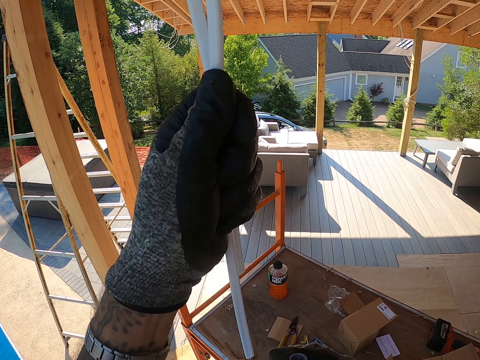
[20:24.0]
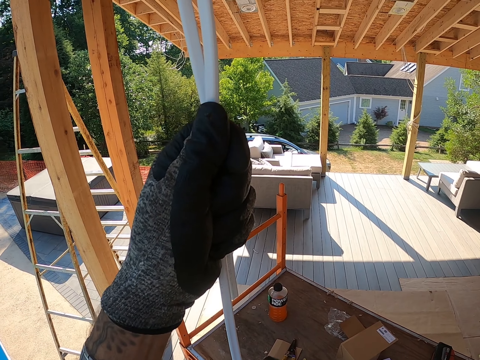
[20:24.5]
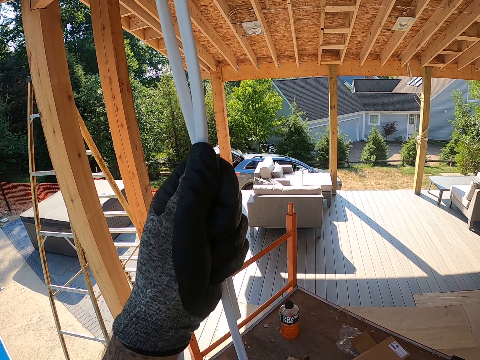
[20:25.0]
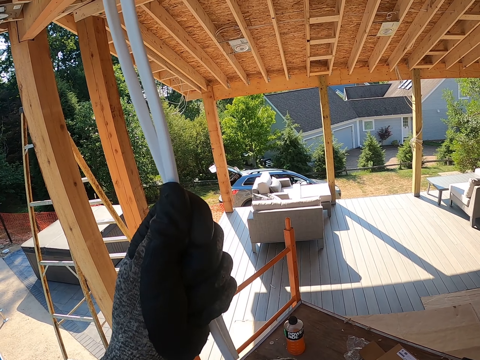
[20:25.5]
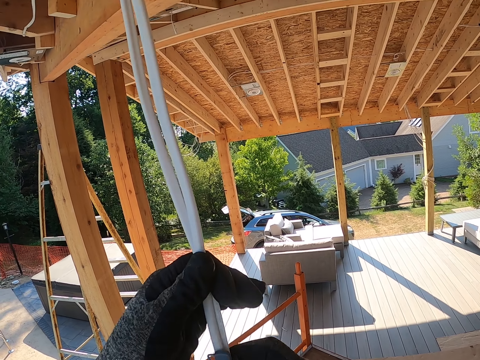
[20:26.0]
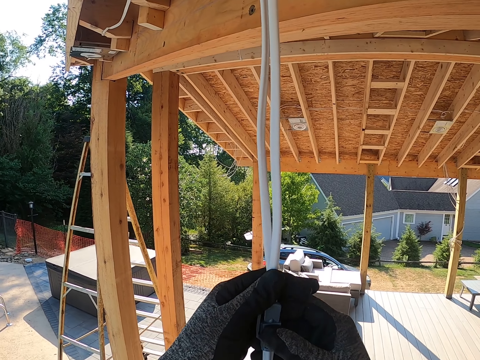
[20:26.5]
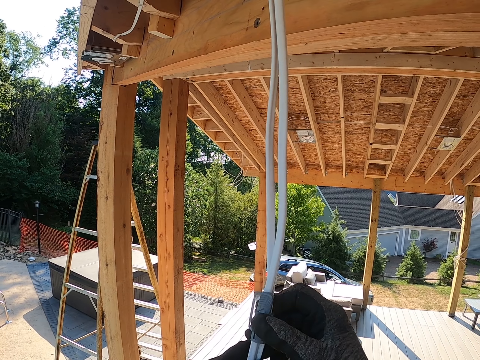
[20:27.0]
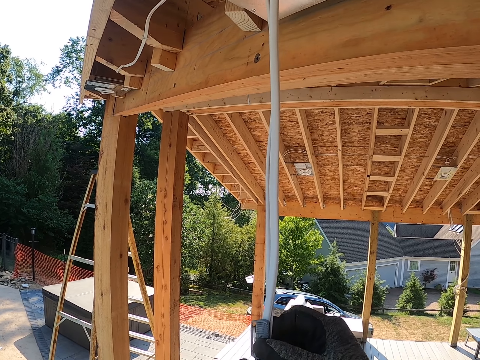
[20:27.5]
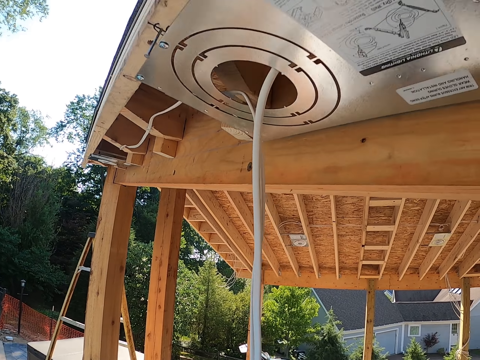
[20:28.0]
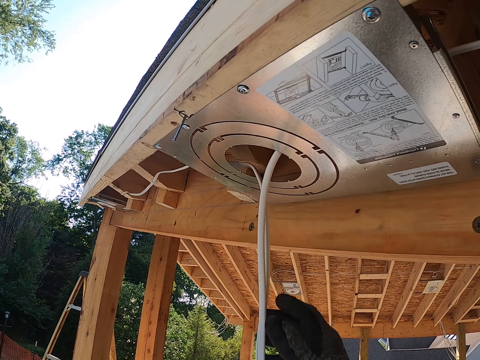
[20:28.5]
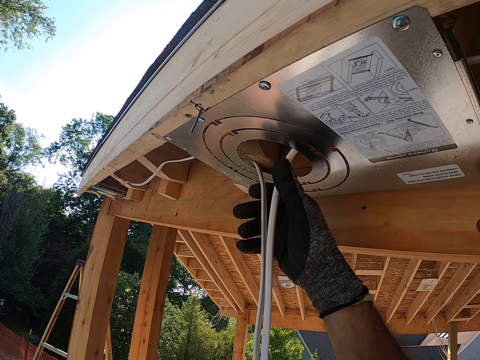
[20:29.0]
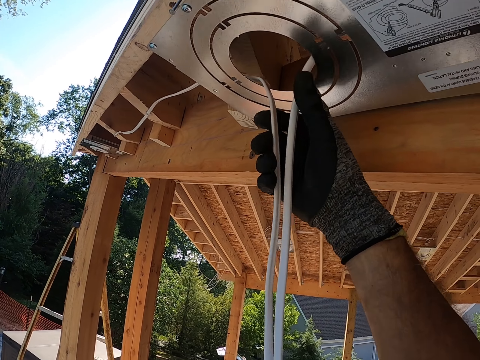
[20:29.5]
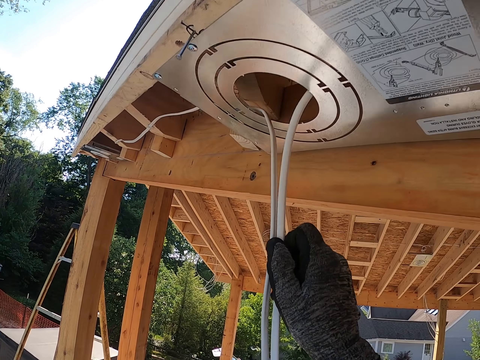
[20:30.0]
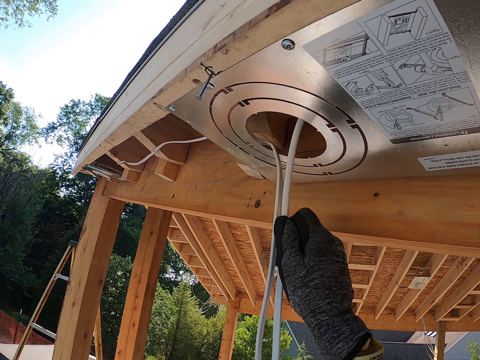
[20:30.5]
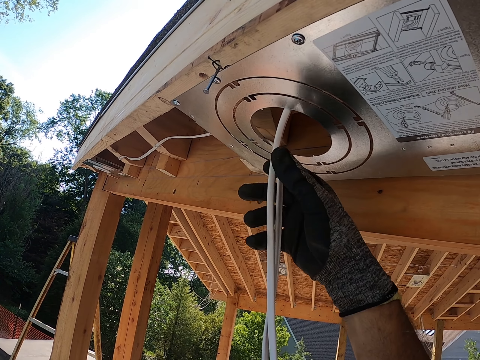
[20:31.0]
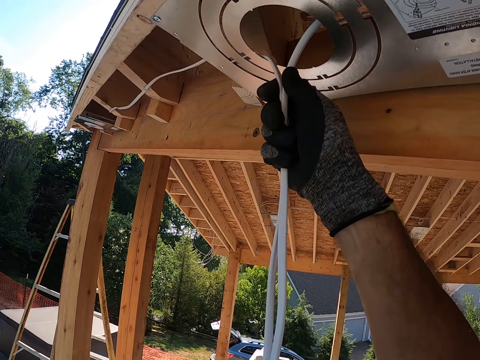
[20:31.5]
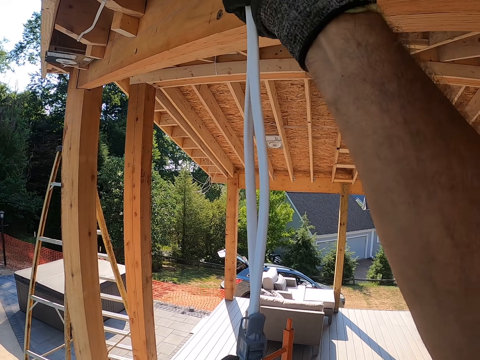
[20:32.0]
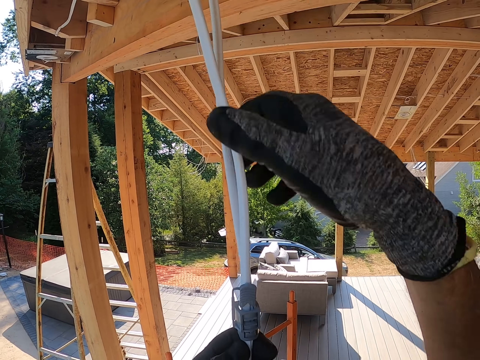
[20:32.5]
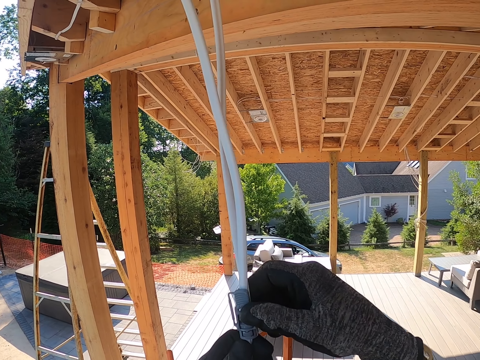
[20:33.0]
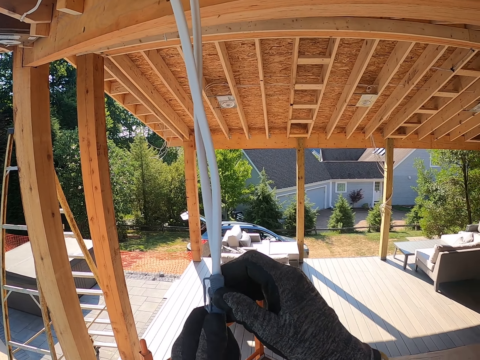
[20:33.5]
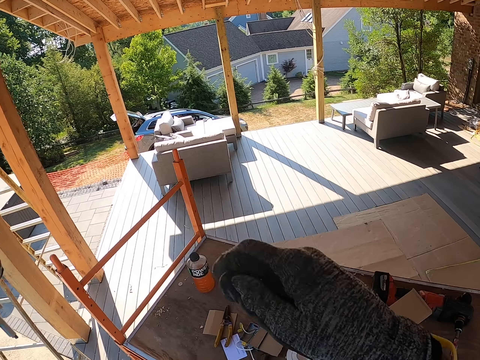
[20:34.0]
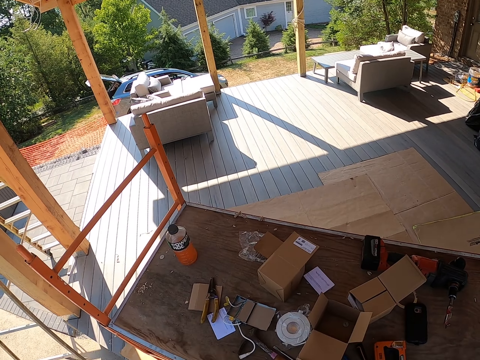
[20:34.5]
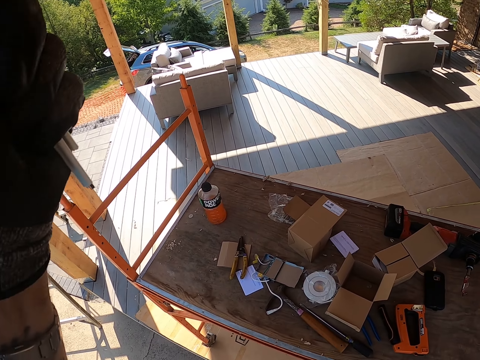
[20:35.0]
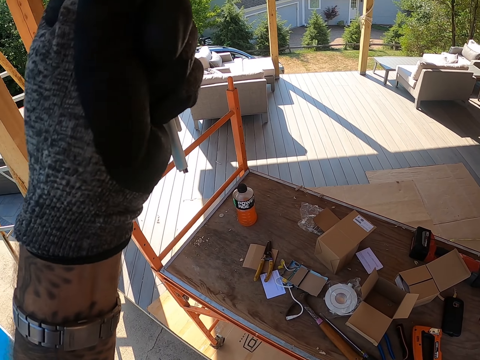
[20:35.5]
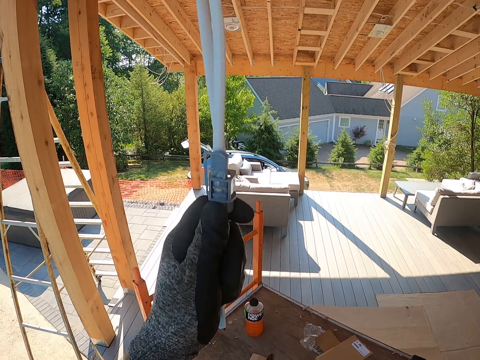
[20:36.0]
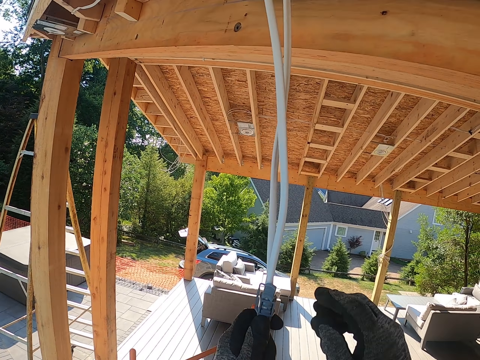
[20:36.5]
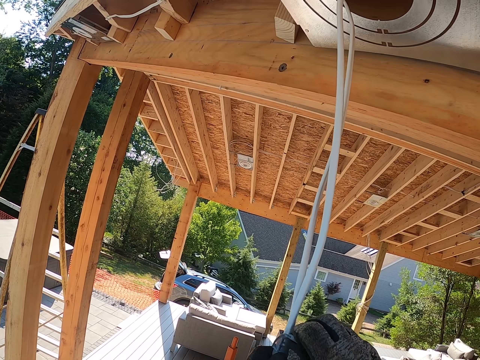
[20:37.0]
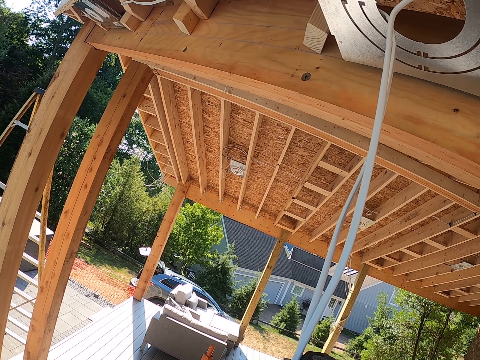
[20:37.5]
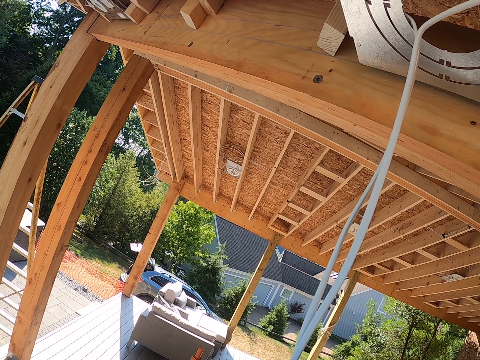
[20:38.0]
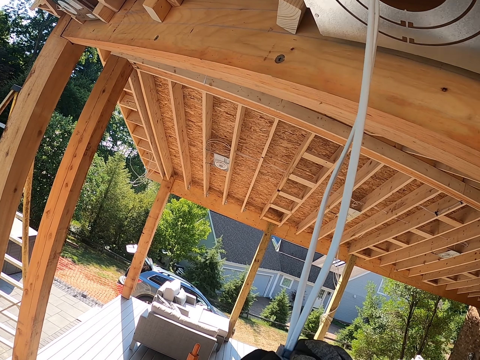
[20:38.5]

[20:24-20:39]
The camera wearer inserts the cables in something. They attach the cable with a seal. They adjust the cables.

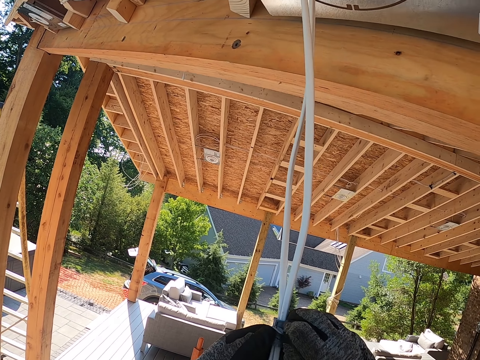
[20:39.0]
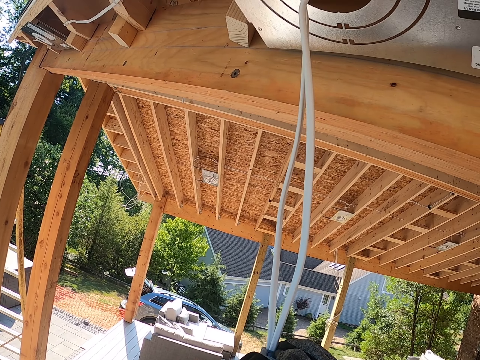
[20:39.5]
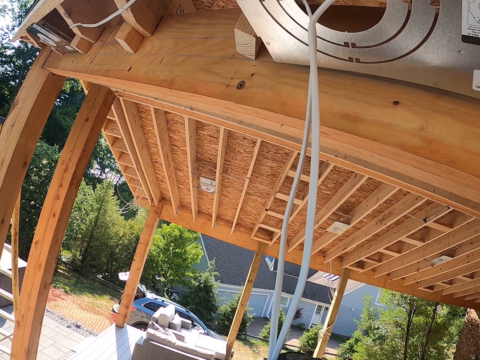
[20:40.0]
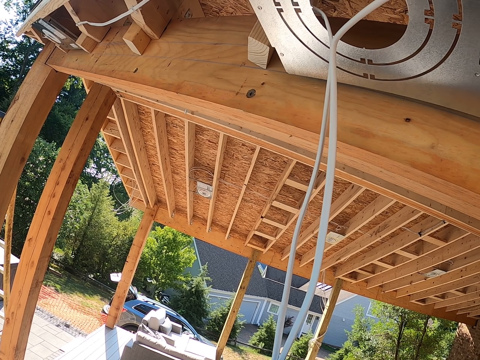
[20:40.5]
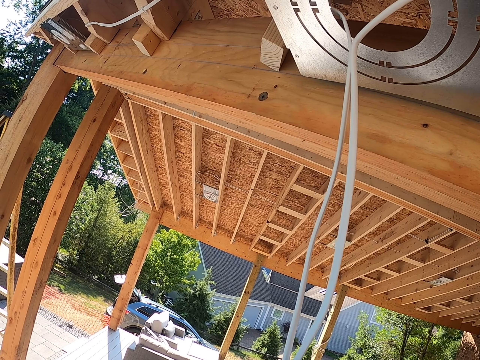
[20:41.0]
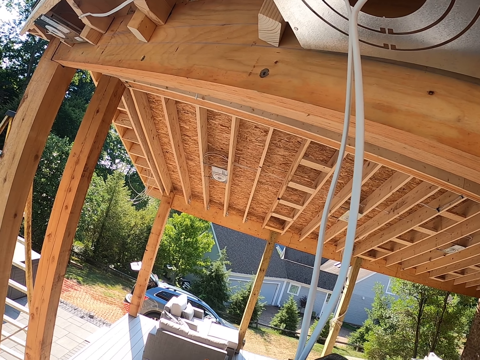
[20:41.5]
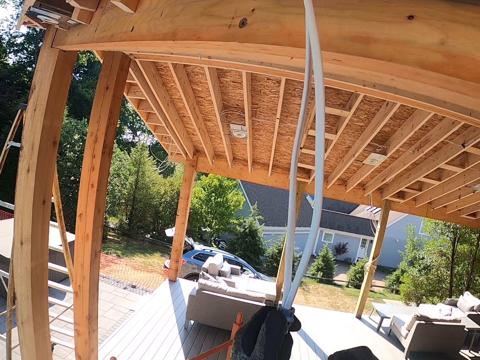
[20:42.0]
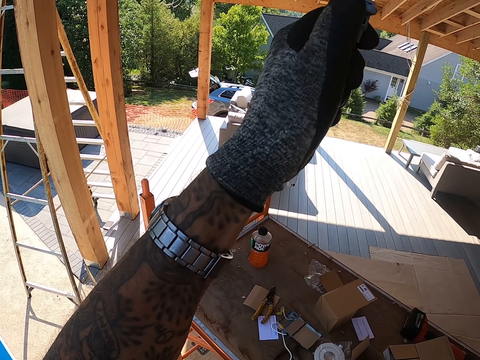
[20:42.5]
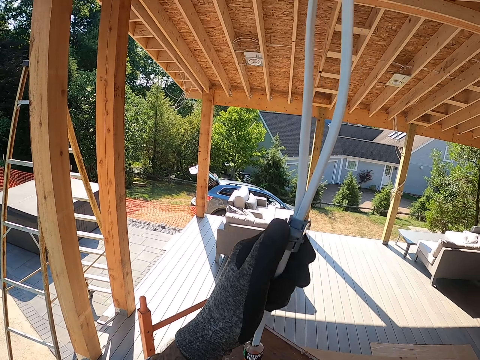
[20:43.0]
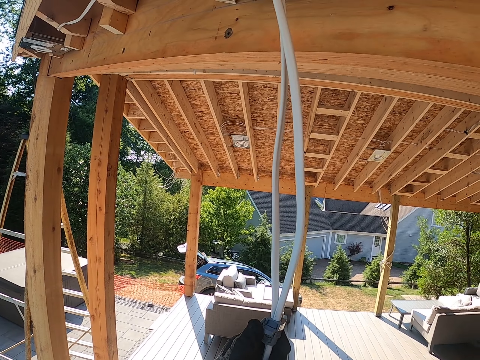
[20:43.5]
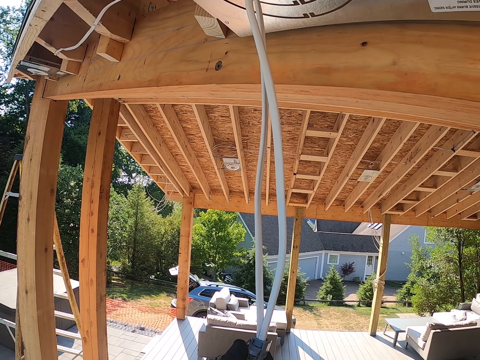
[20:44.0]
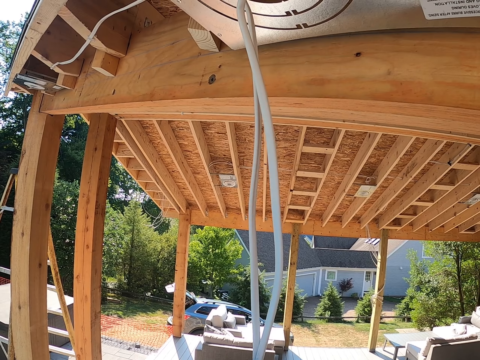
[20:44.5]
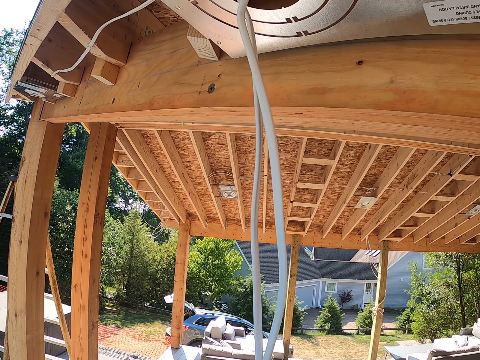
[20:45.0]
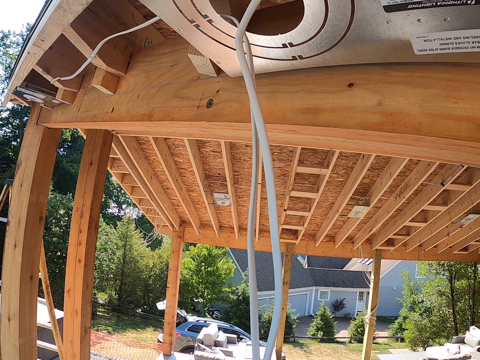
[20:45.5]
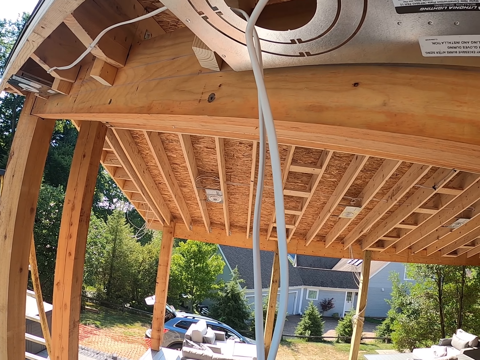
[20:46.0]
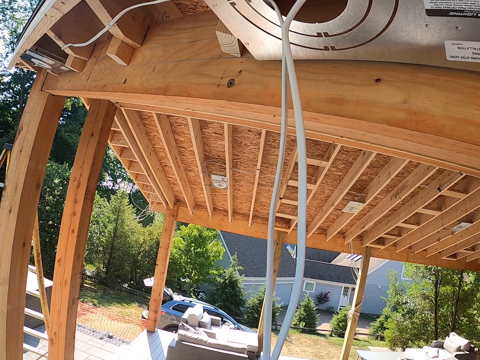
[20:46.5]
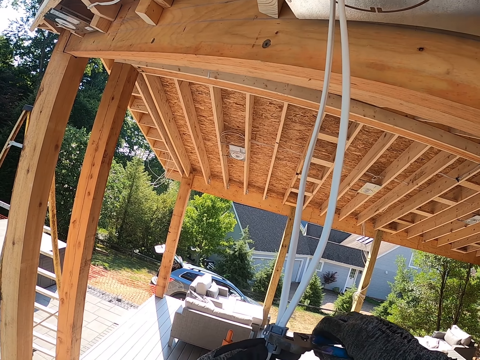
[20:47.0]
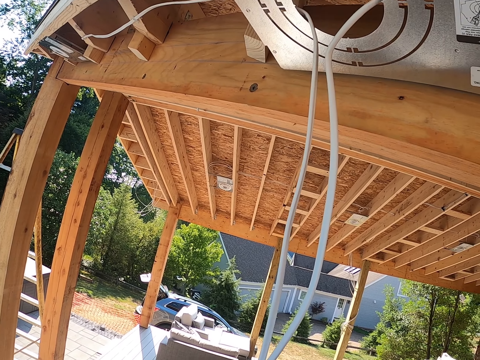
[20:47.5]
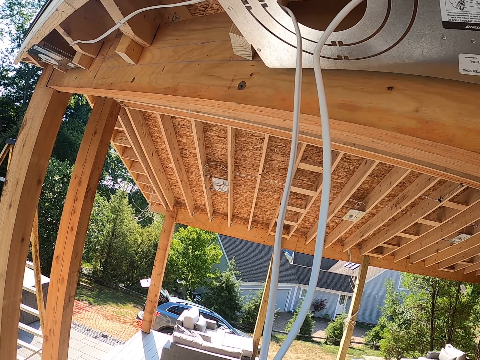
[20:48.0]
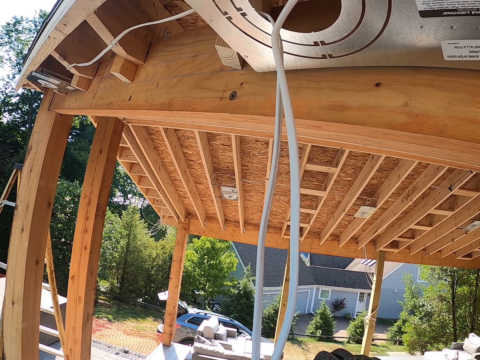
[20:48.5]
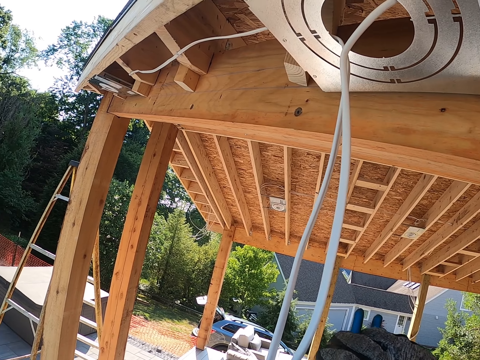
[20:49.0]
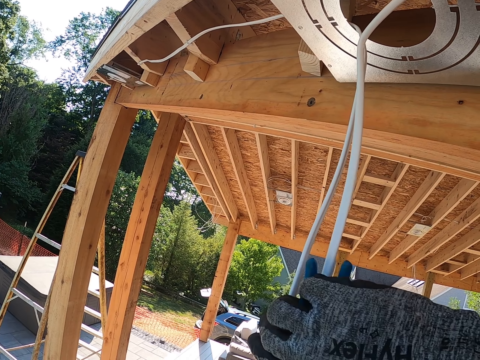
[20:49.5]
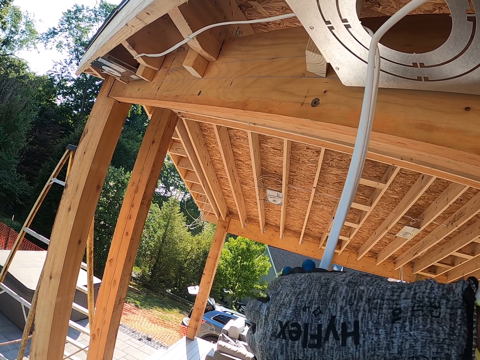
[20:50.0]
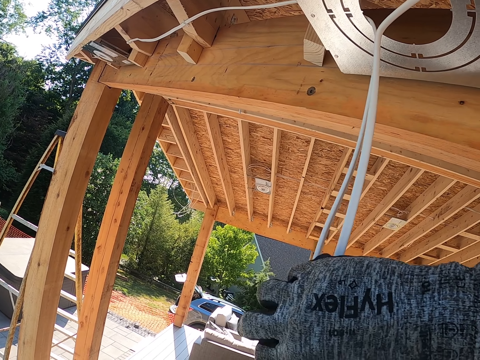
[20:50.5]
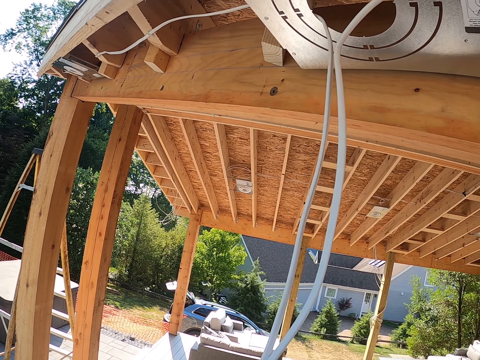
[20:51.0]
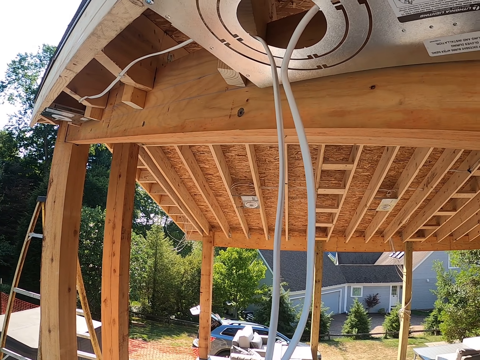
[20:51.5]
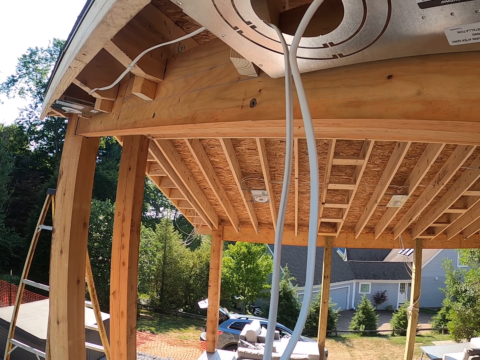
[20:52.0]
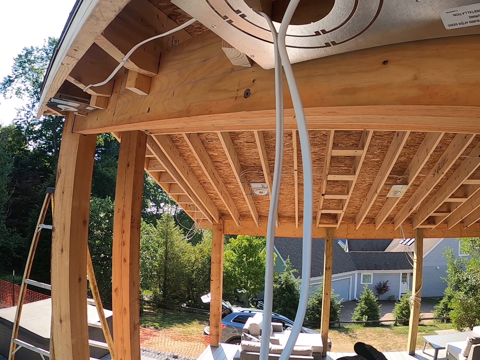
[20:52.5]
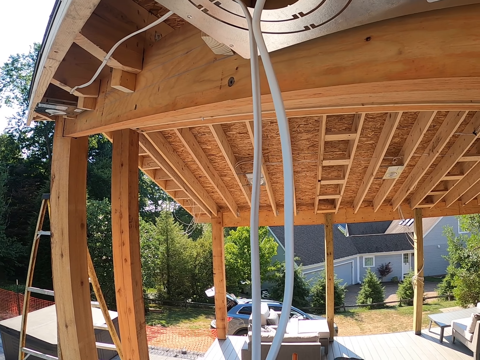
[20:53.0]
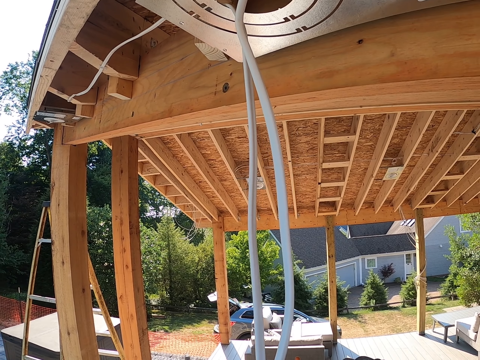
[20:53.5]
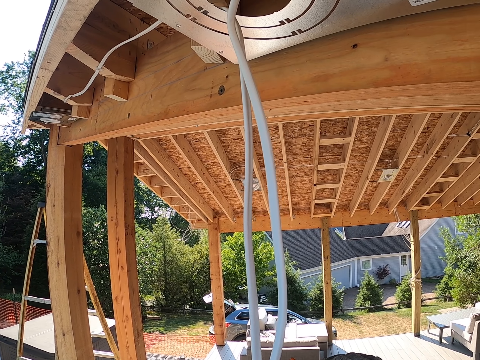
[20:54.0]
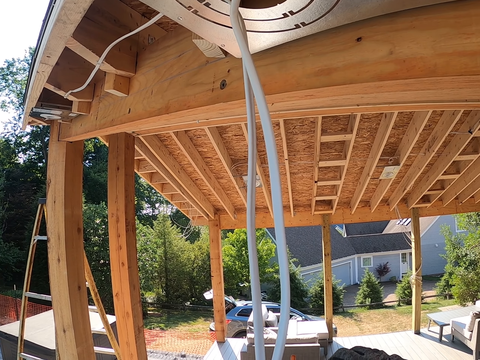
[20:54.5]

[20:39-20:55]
The camera wearer stares around. They adjust the cables.
